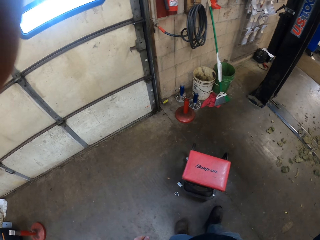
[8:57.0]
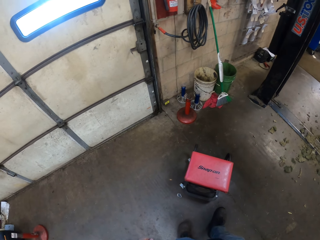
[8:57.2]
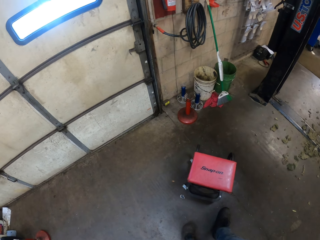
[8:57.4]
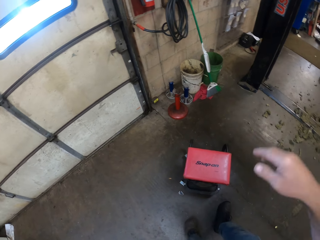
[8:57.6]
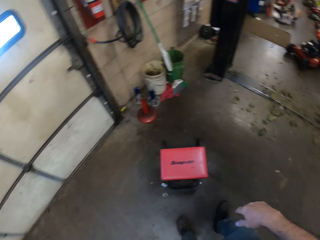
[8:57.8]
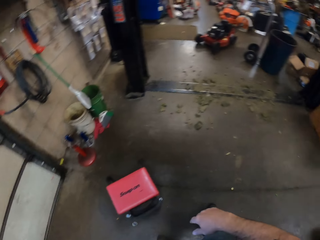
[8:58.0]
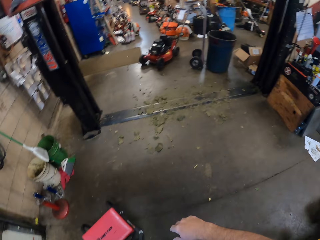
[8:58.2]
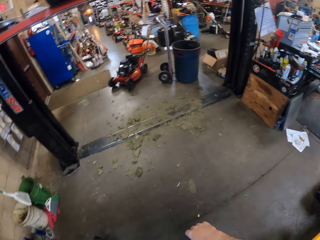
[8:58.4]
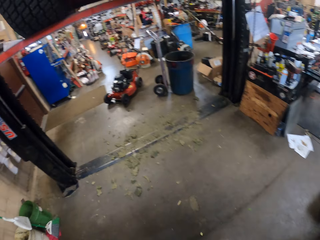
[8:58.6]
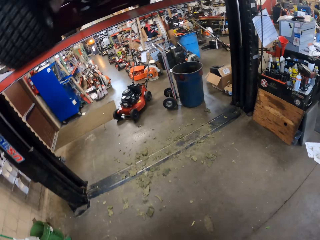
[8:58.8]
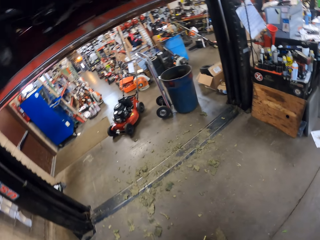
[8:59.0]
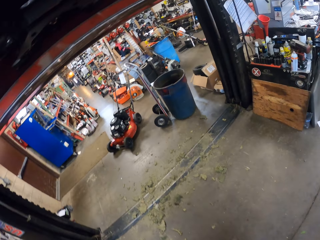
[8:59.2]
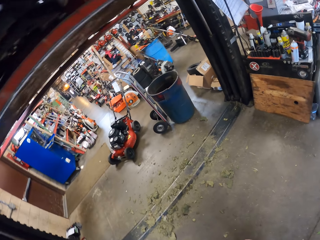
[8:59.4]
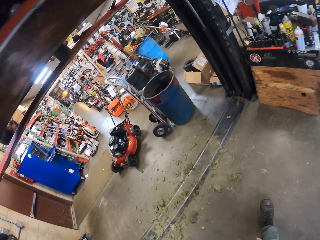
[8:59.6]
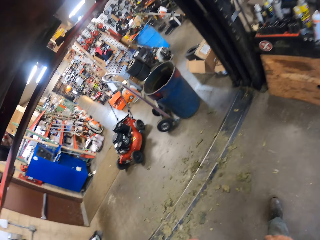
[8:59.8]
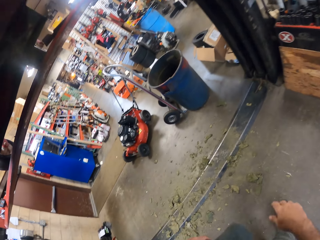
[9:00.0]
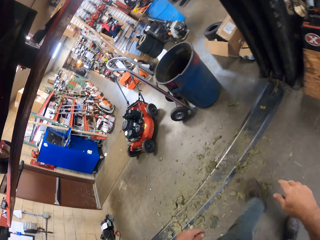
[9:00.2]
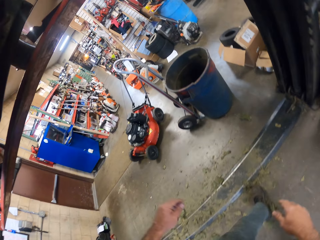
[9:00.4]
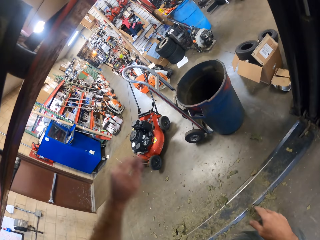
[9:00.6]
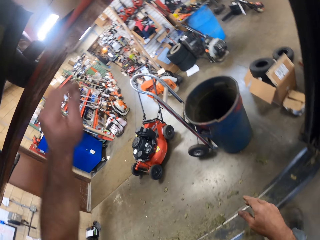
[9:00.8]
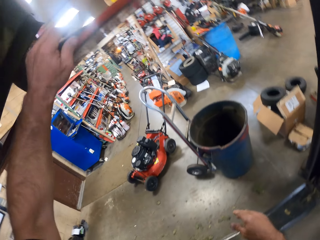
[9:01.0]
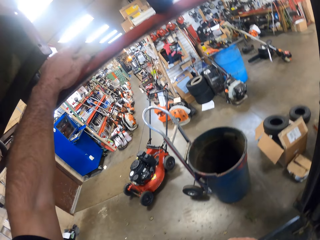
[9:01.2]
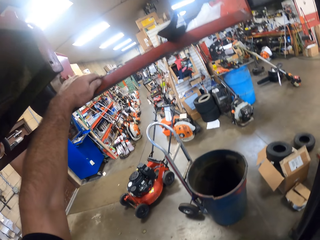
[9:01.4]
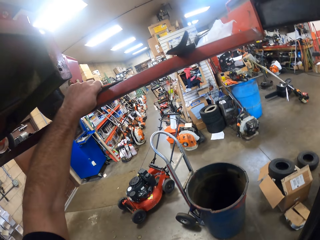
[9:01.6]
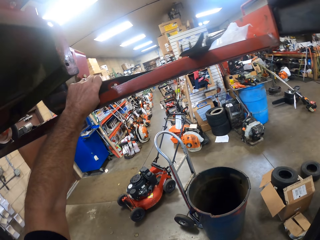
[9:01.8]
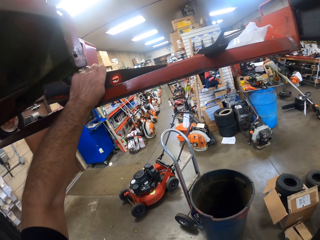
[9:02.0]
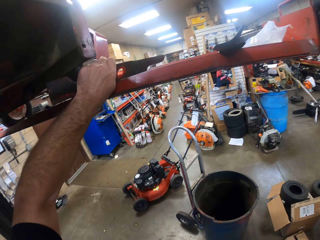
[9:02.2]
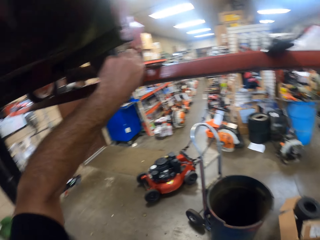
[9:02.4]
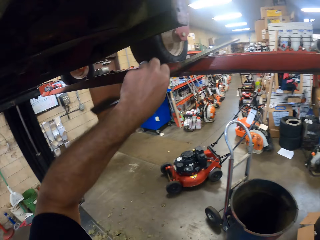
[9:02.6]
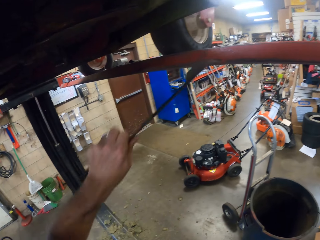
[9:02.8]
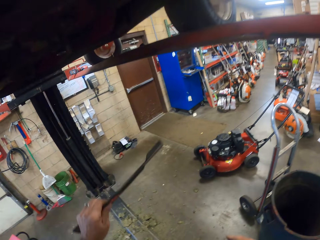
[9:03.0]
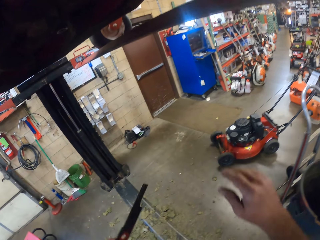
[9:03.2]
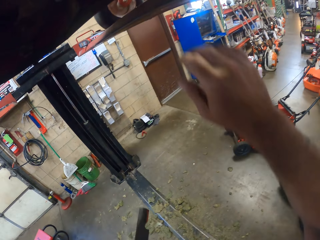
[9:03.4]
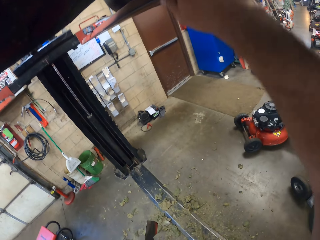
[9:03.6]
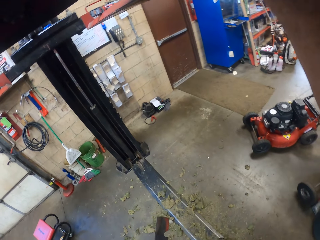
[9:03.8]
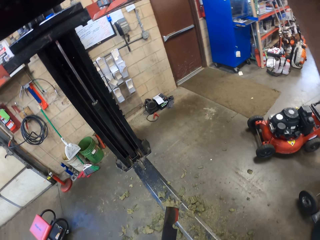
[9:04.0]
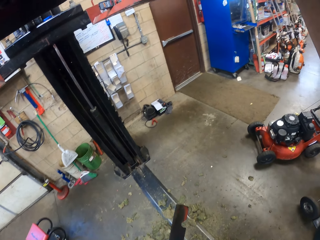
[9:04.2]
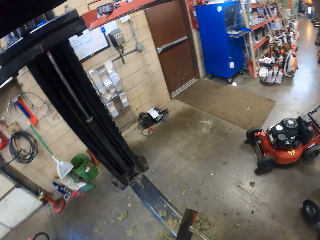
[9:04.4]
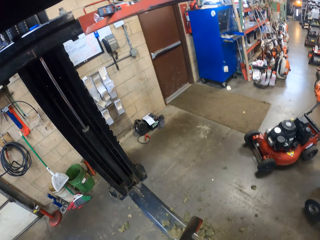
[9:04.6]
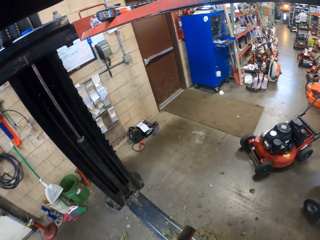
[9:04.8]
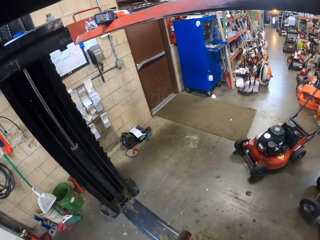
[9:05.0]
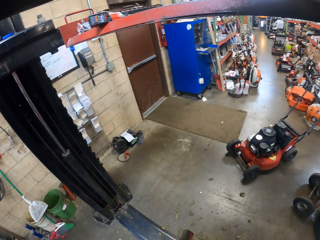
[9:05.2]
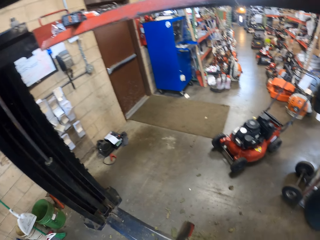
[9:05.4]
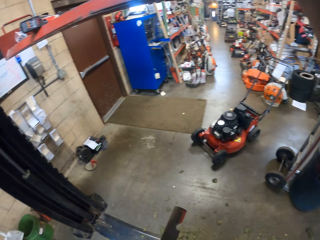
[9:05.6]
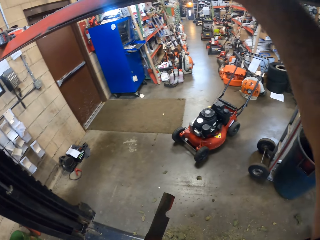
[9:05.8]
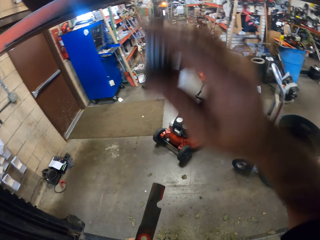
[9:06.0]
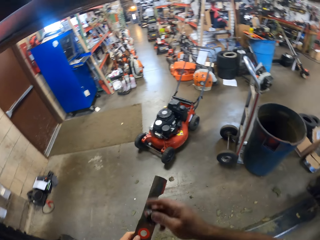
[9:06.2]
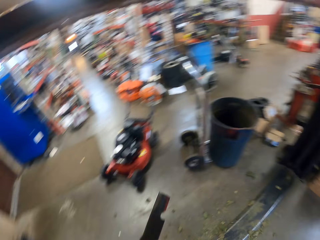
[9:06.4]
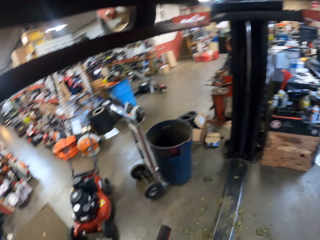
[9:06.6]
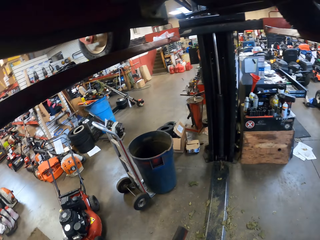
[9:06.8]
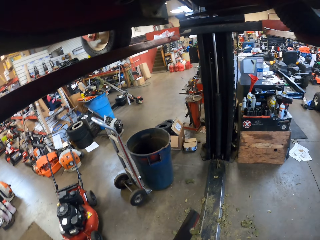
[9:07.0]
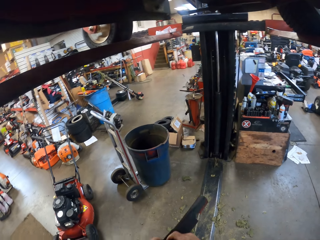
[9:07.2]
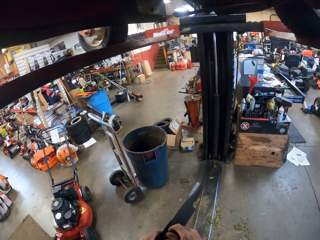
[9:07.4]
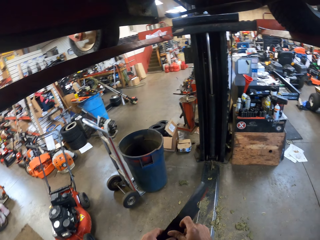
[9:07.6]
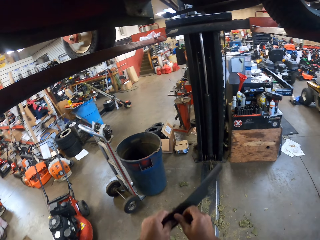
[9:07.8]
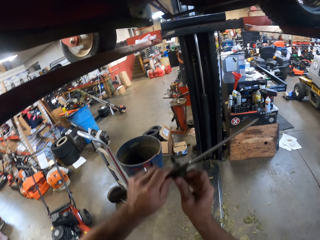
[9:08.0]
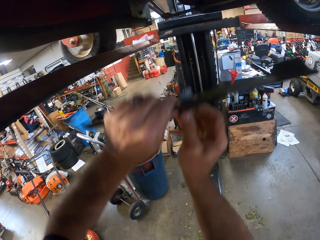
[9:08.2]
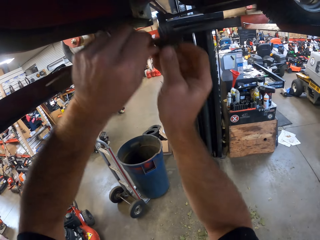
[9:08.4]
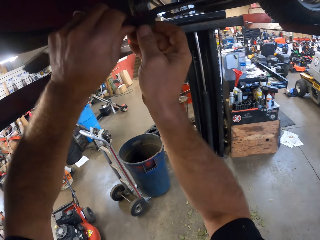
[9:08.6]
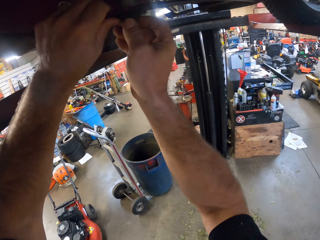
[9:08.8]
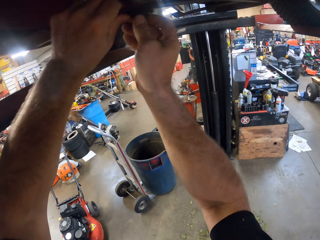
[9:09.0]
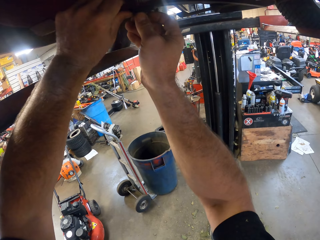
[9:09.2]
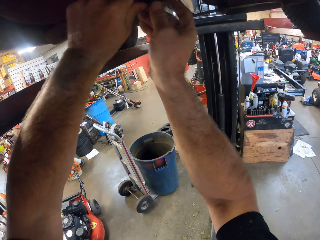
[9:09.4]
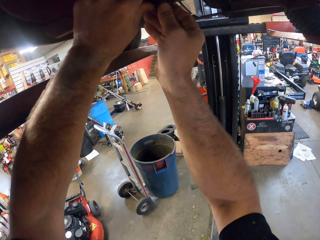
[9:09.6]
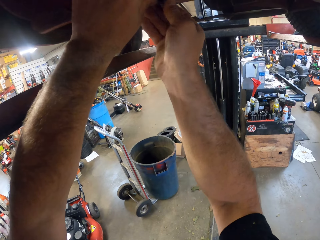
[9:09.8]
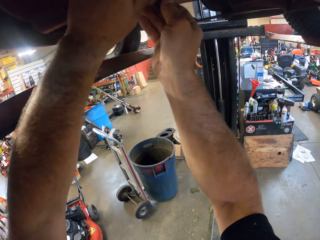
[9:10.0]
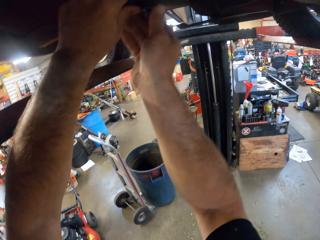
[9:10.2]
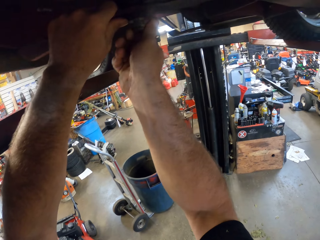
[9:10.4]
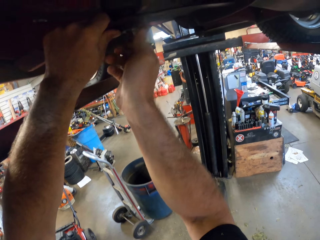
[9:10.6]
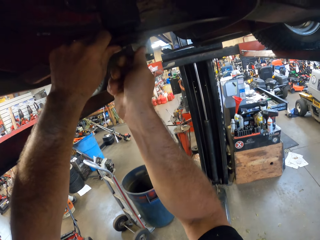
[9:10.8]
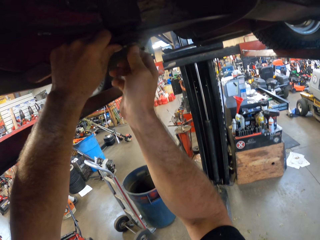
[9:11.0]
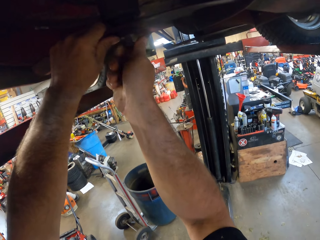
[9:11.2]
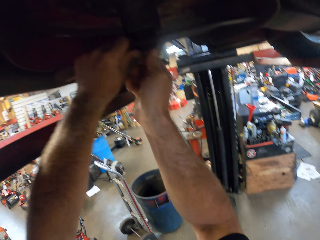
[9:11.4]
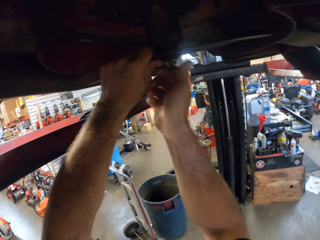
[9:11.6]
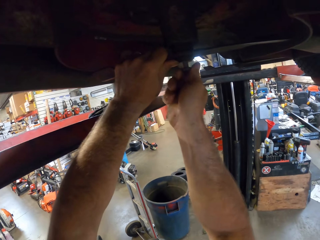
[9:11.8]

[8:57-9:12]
The camera wearer begins to walk. He picks the second blade from the auto lift with his left hand. He picks a screw from the auto lift with his right hand. He puts something through the blade hole. He attaches the screw to the second blade with both hands. He attaches the second blade with the screw to the lawn mower, underneath the mower, with both hands.

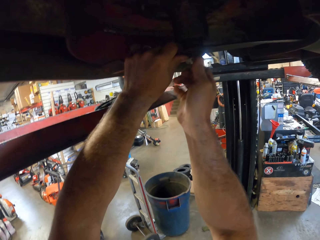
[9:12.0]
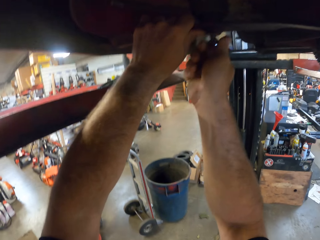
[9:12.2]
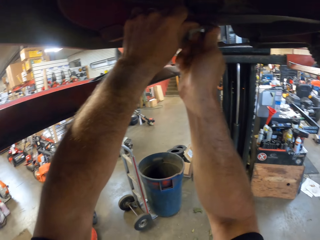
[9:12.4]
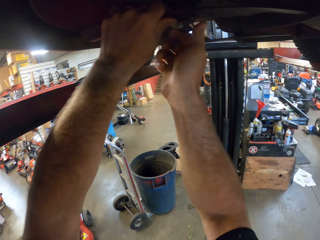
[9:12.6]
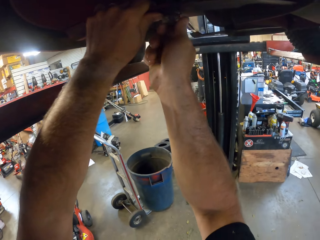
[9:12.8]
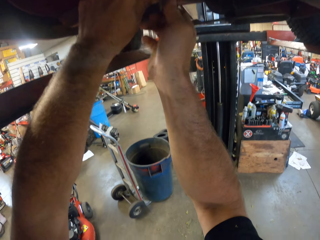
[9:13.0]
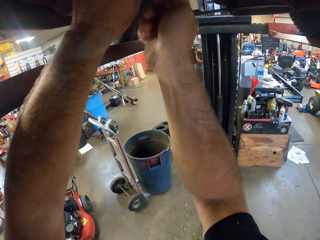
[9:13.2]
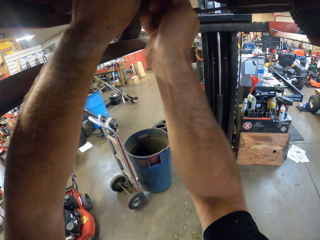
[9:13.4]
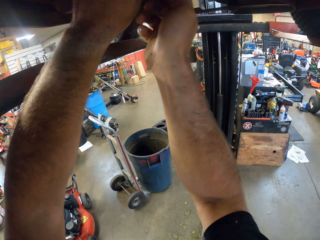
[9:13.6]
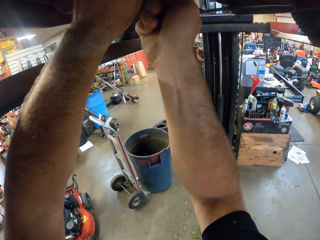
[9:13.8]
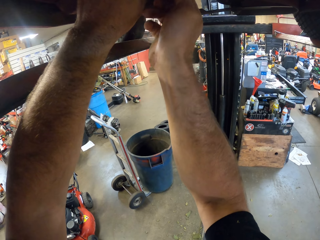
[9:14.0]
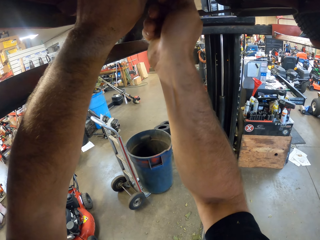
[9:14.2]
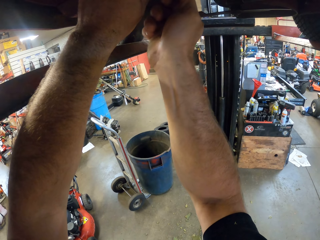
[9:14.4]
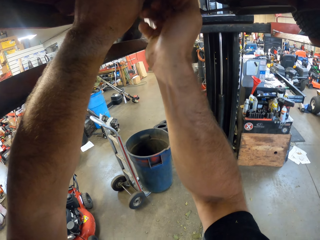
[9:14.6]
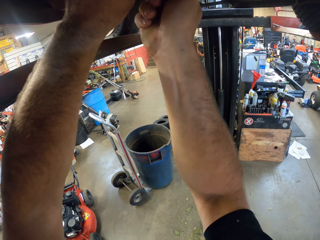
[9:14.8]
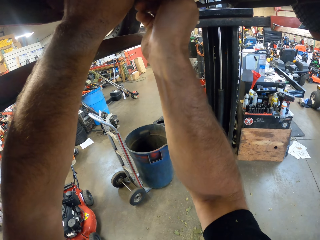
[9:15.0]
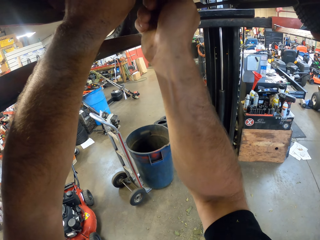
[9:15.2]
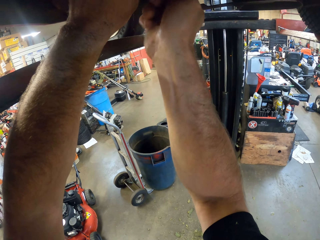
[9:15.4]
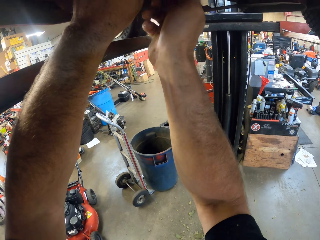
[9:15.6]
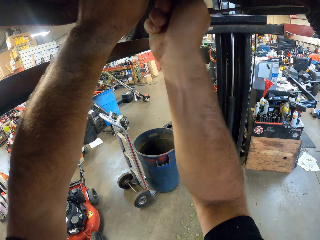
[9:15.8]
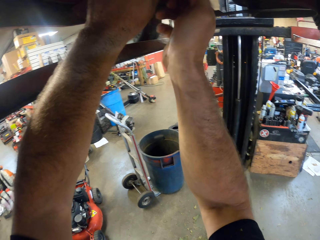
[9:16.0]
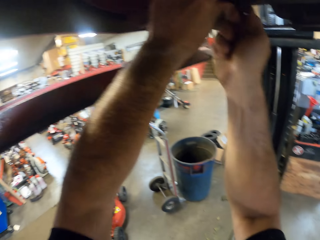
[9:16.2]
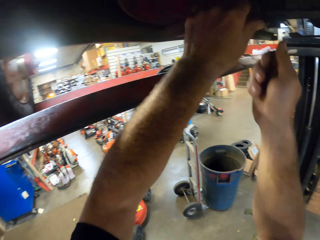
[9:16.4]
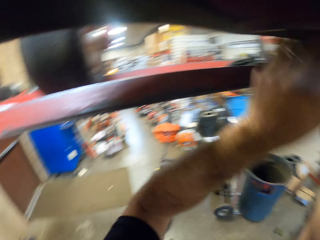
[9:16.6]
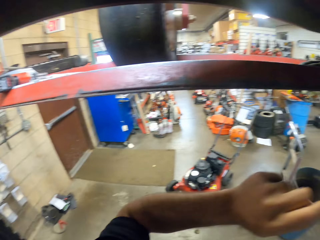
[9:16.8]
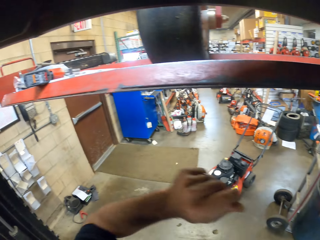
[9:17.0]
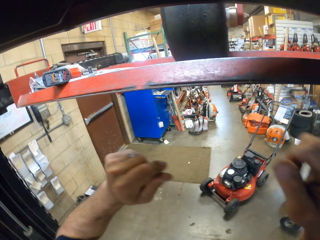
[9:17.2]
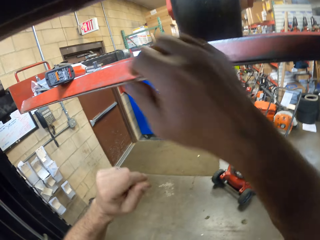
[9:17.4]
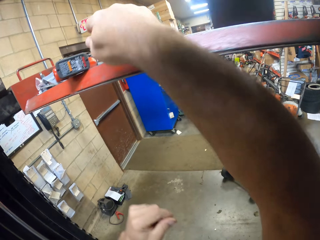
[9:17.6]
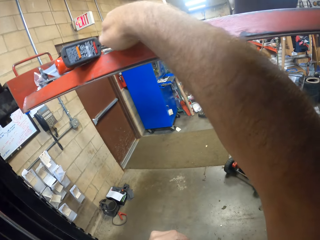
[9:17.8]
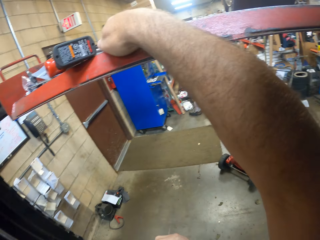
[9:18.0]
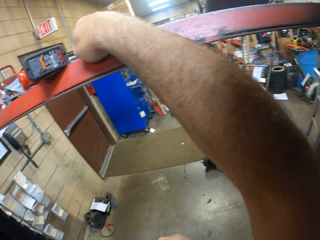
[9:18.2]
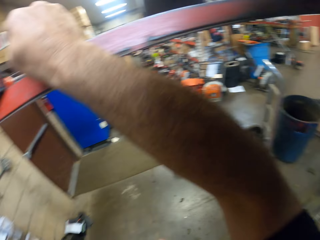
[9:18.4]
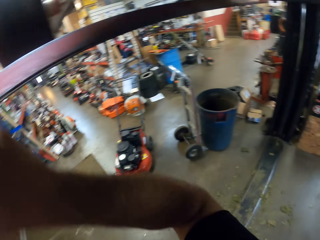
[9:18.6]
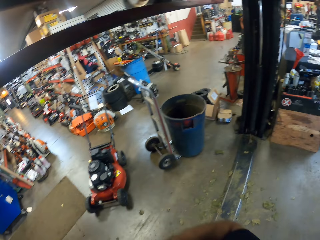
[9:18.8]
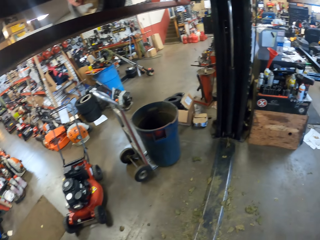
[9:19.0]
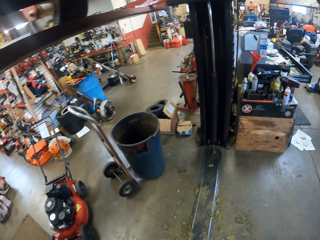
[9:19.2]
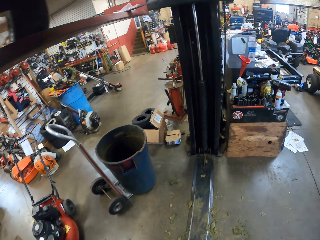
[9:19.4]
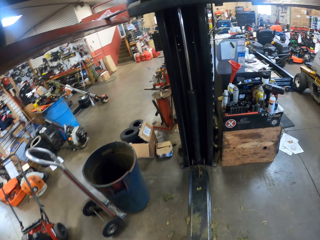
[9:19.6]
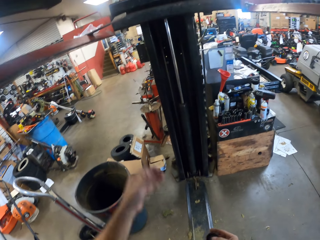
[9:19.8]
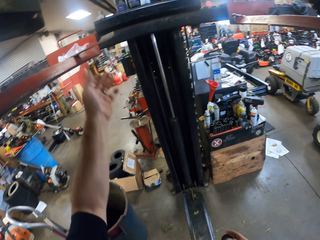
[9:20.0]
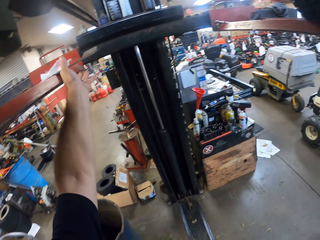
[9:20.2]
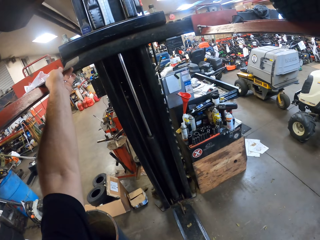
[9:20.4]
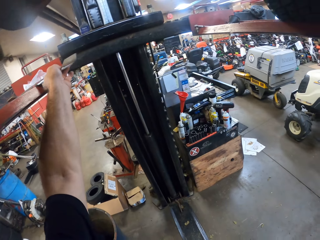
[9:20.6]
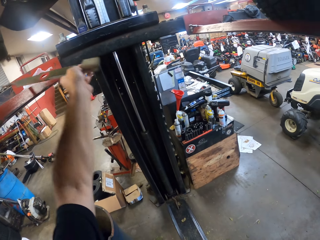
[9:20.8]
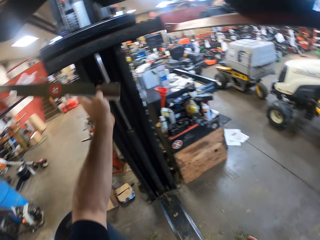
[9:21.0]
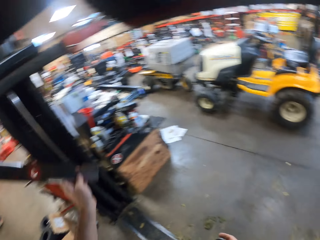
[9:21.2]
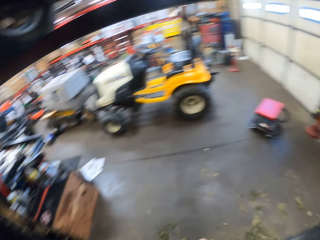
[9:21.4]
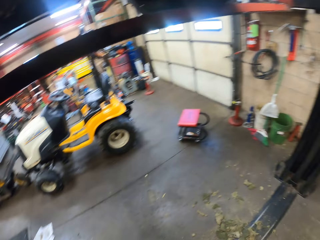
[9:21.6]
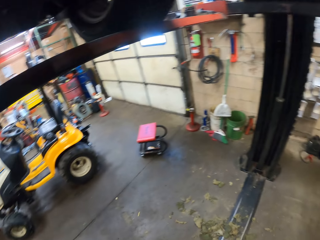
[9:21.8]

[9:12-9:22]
The camera wearer picks a screw from the auto lift with his right hand. He picks another blade from the auto lift with his left hand.
